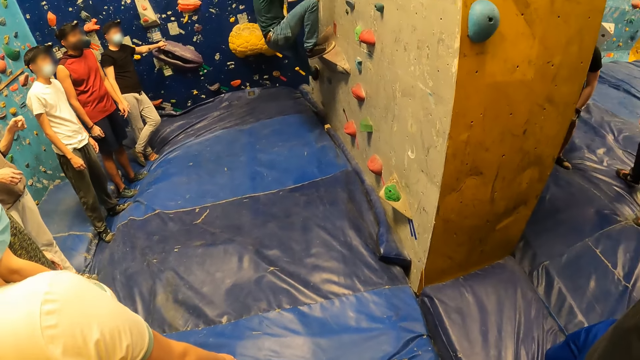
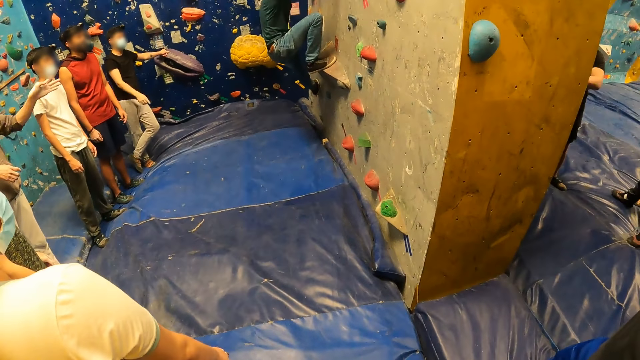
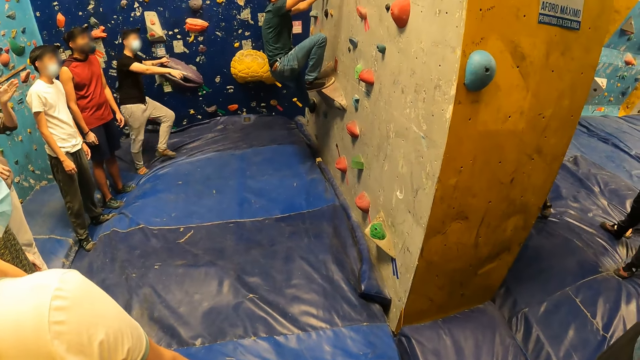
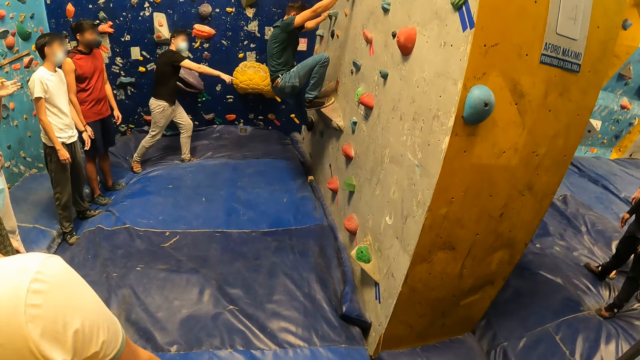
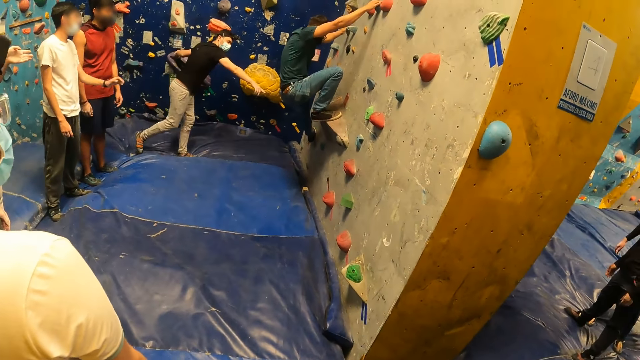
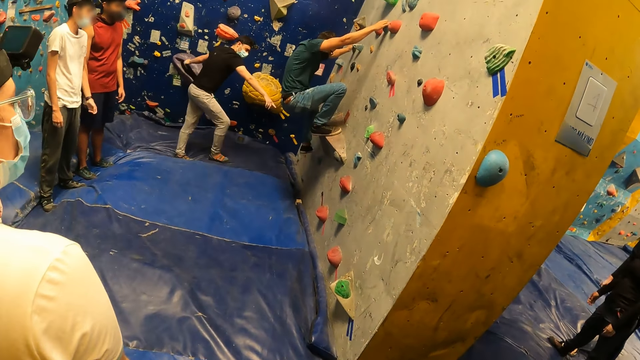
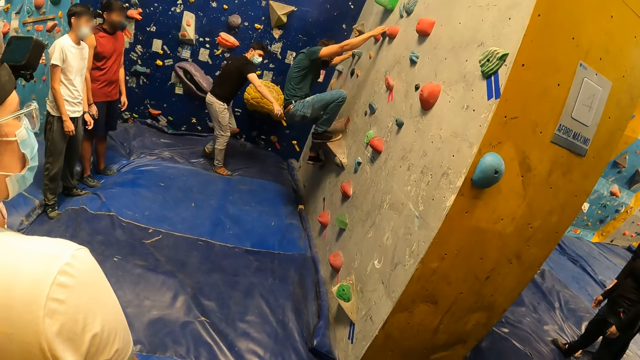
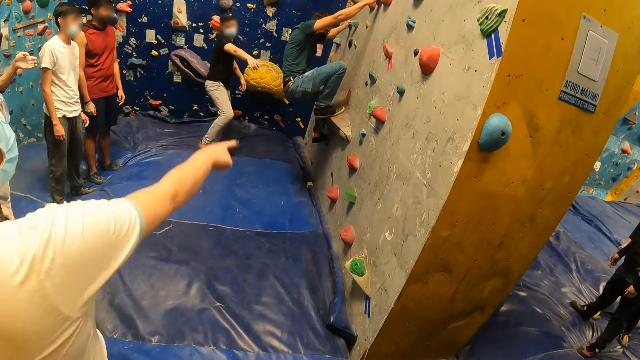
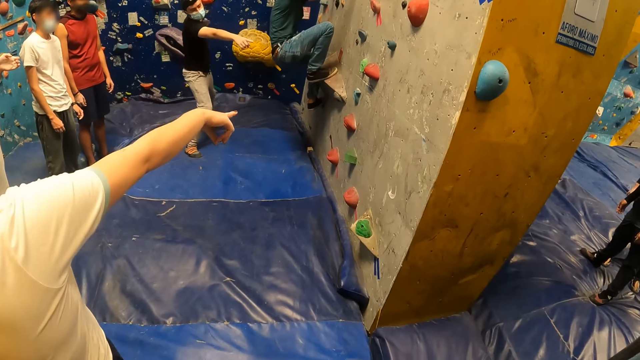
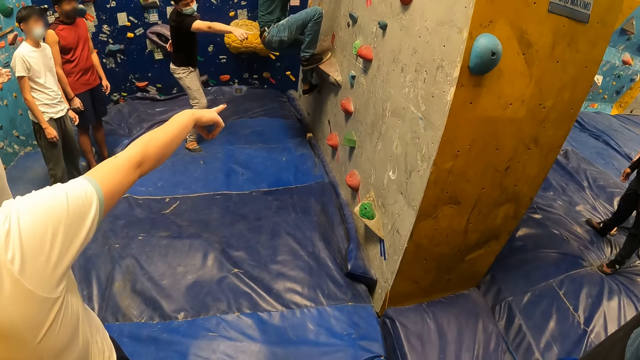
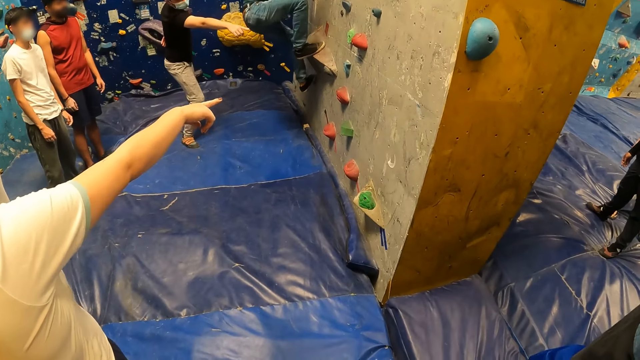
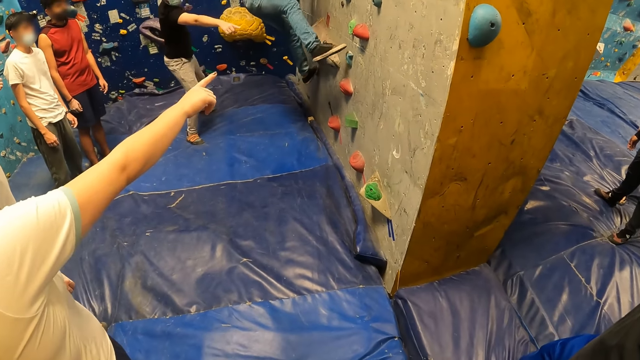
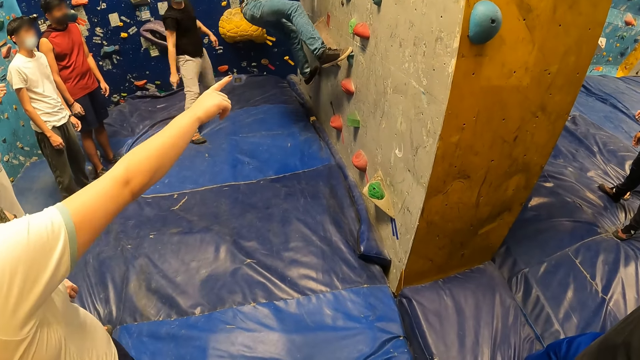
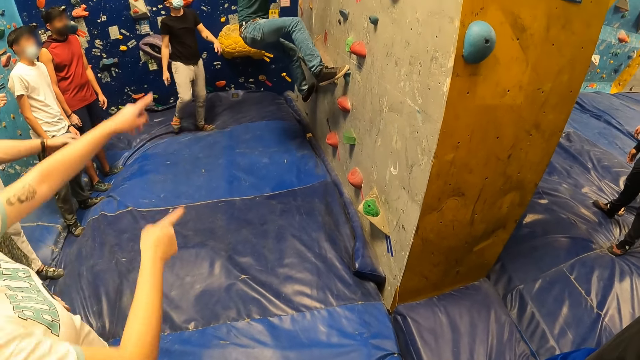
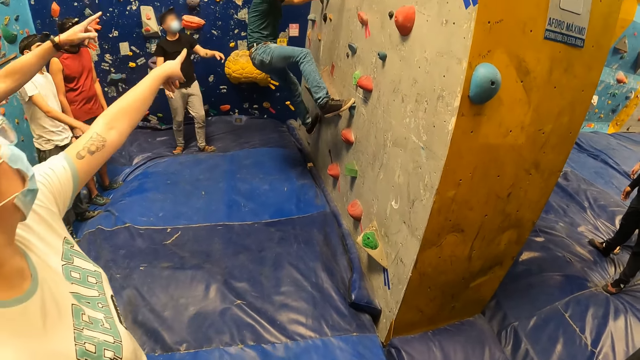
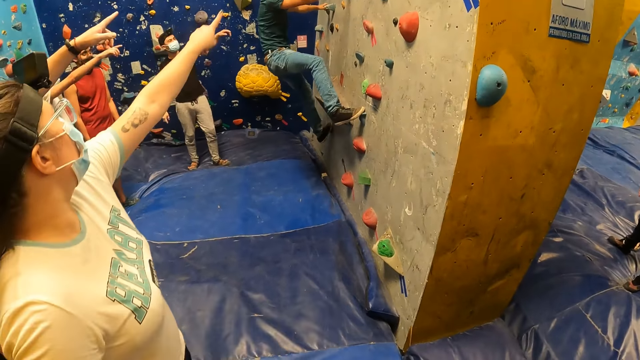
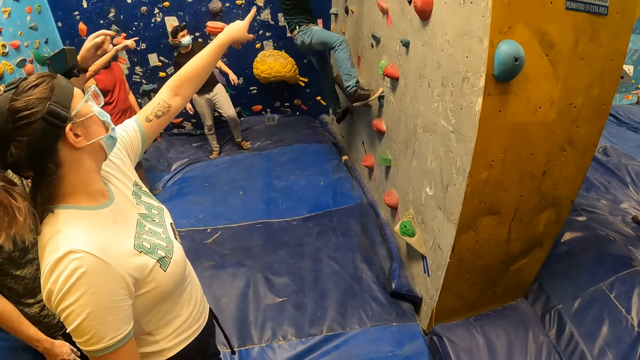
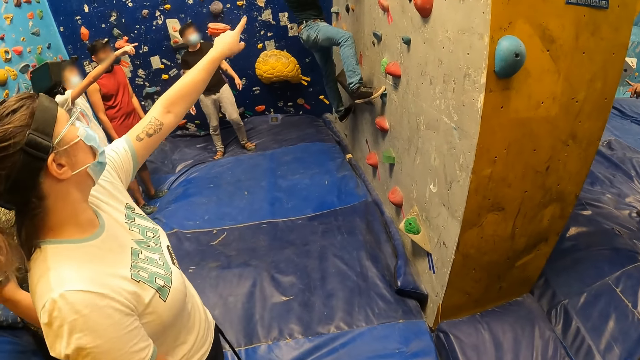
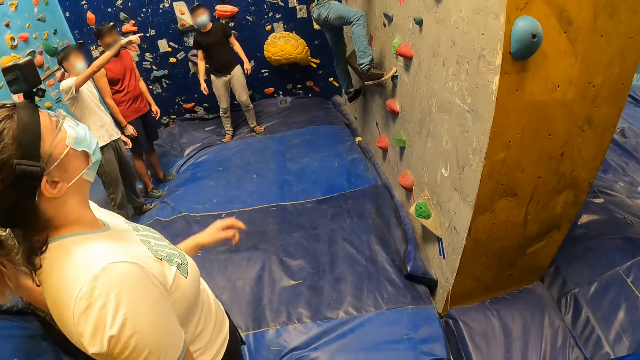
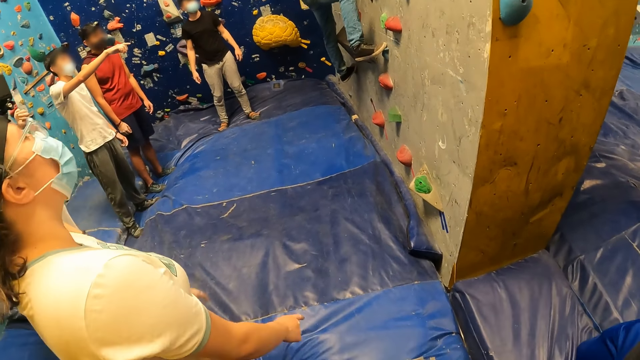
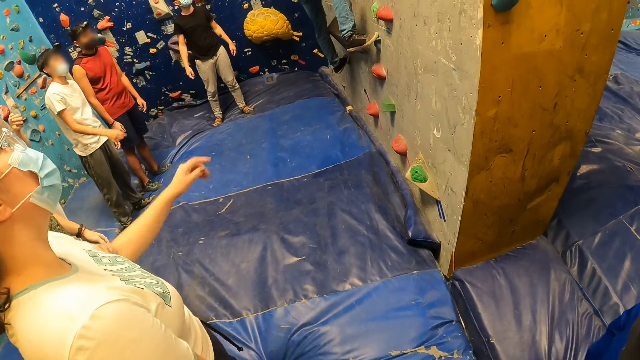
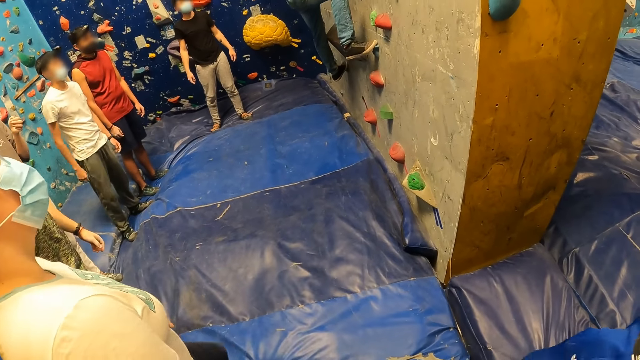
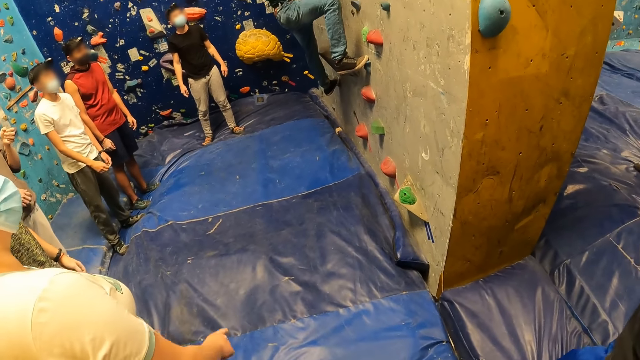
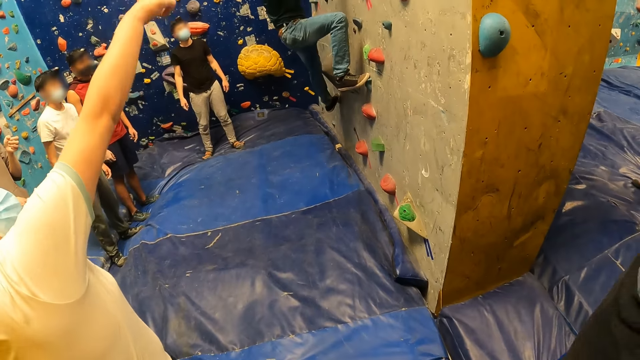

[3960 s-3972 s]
A man interacts with another man.

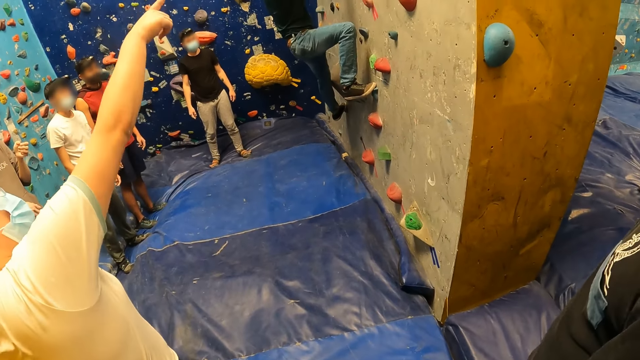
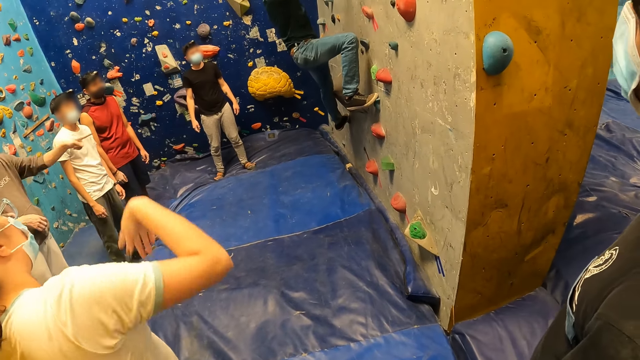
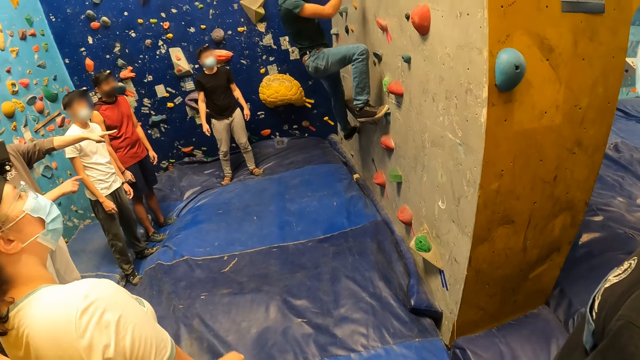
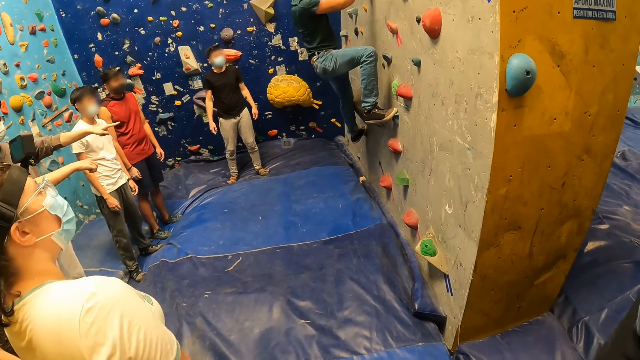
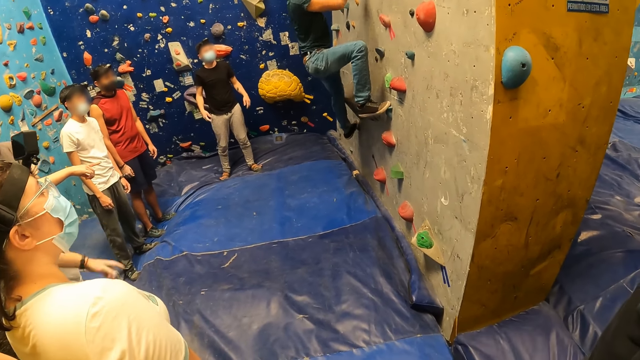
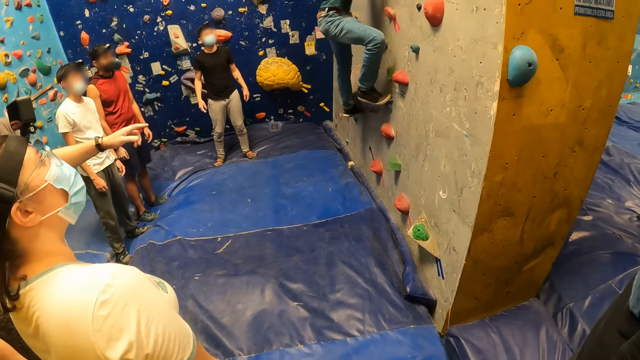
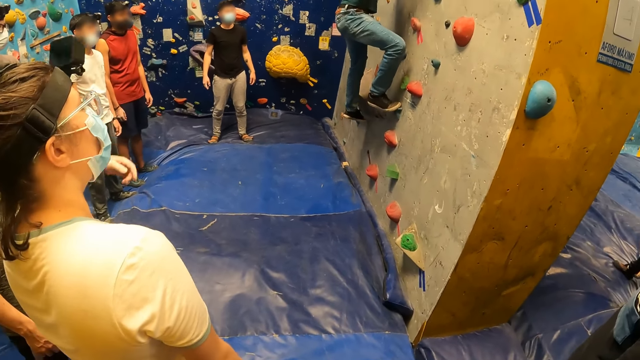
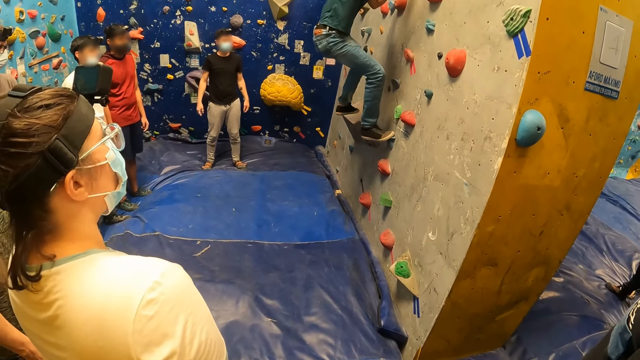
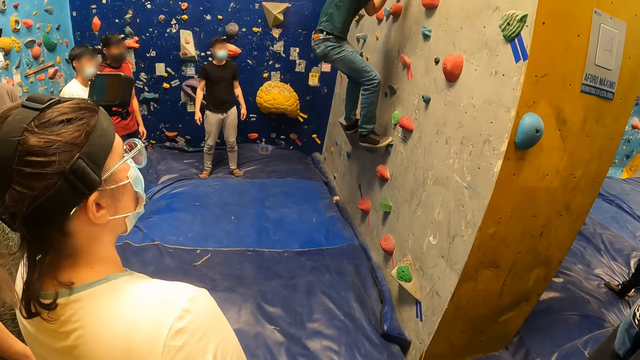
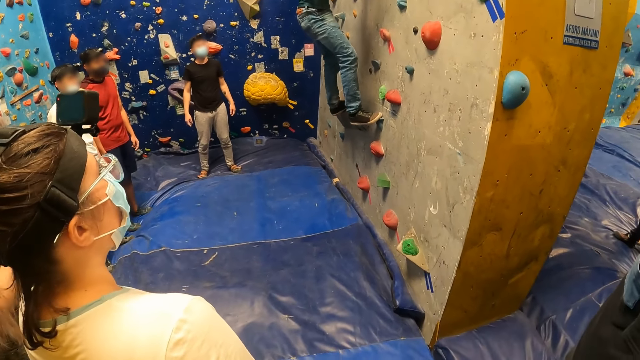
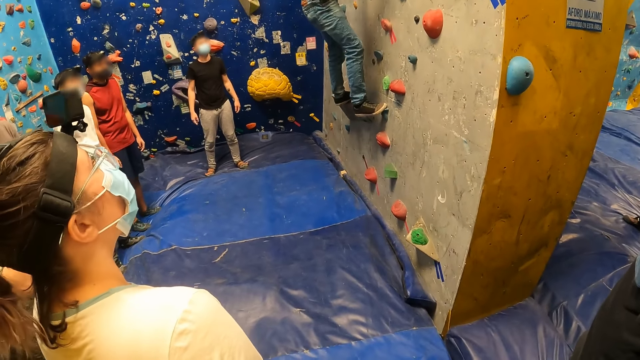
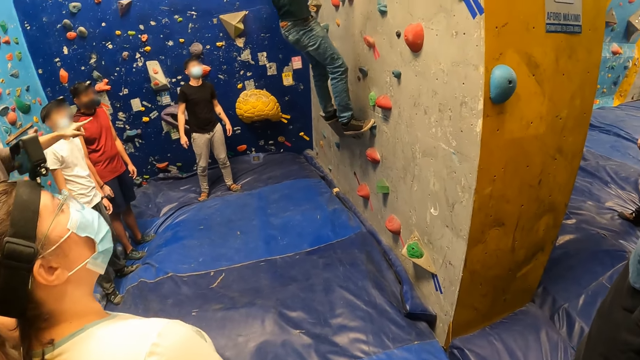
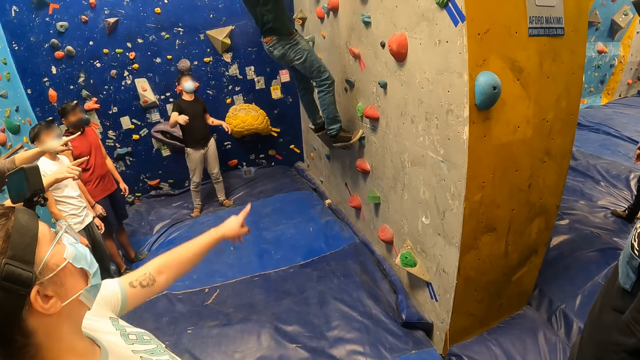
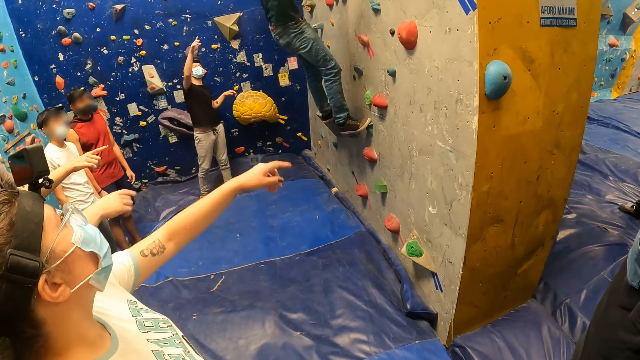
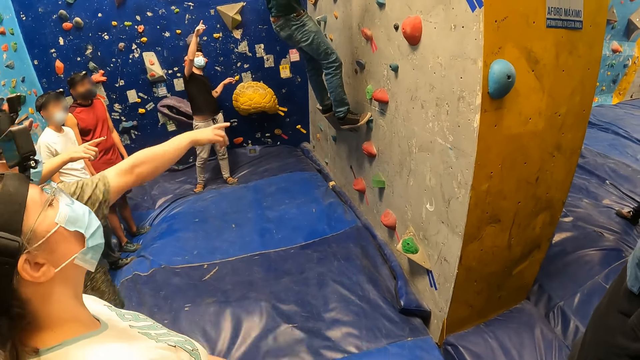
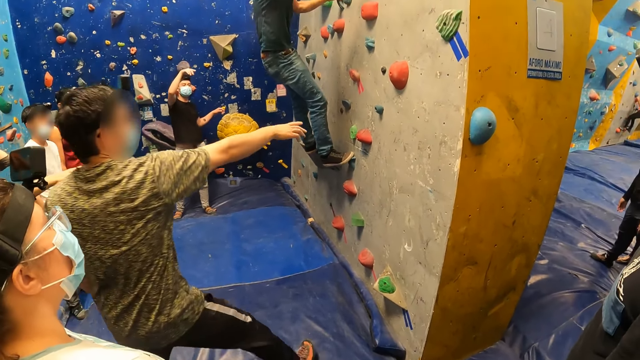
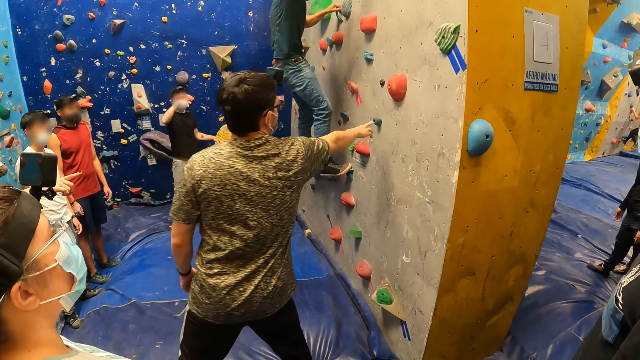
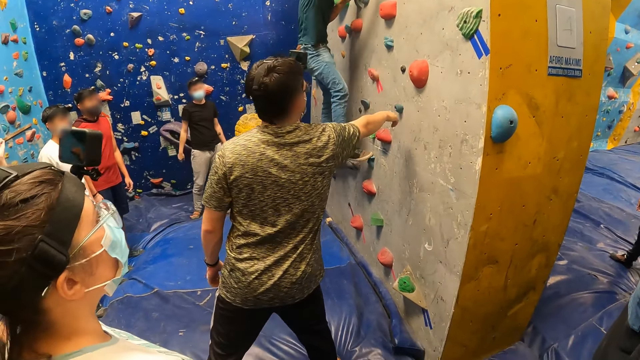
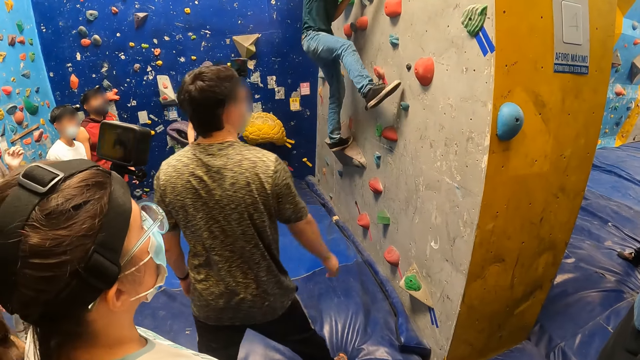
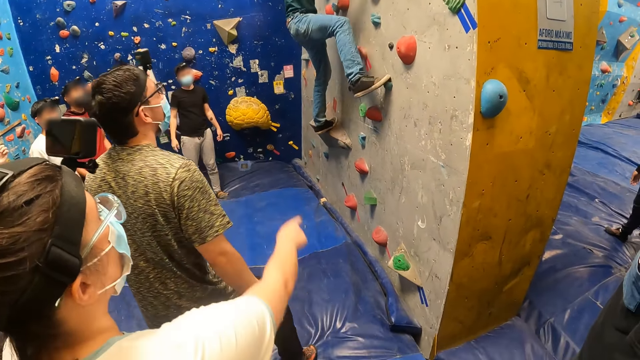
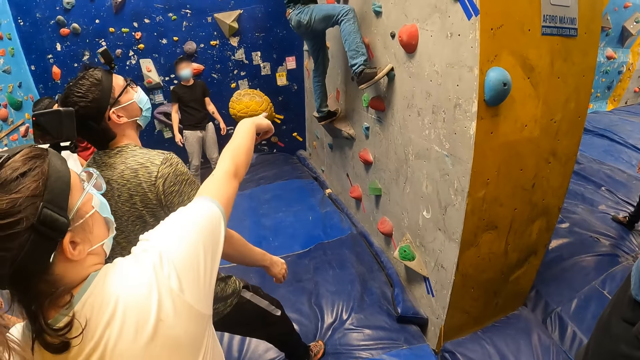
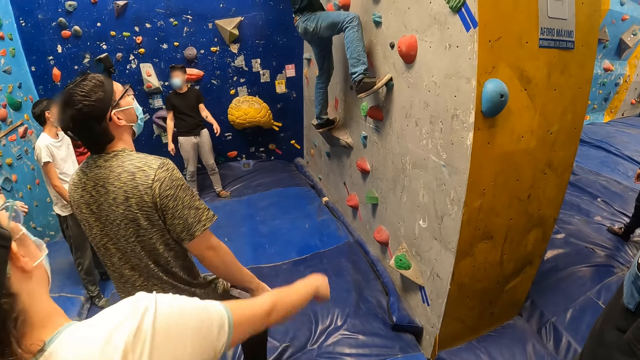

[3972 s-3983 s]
A man touches a climbing hold on the bouldering wall with his right hand.
